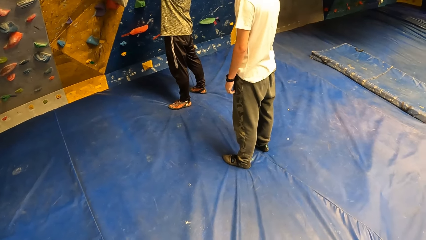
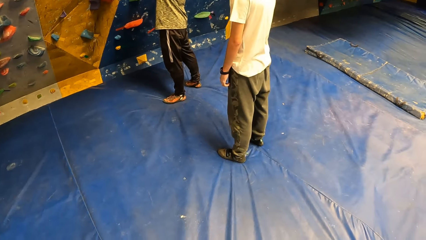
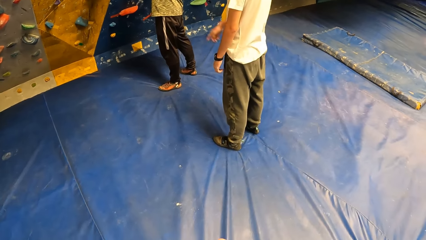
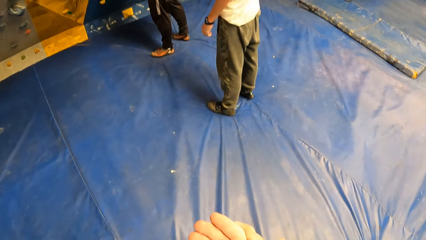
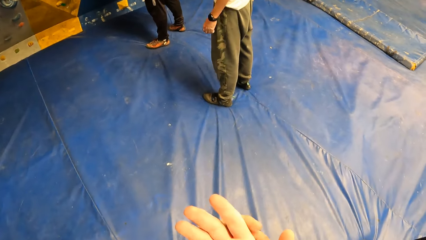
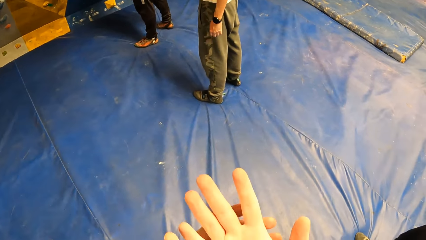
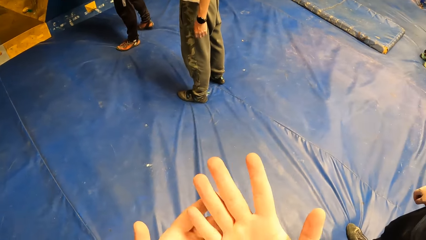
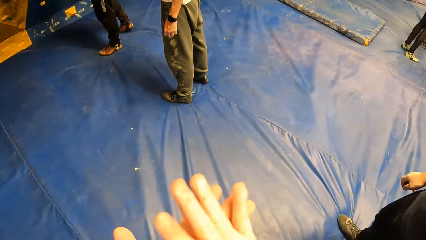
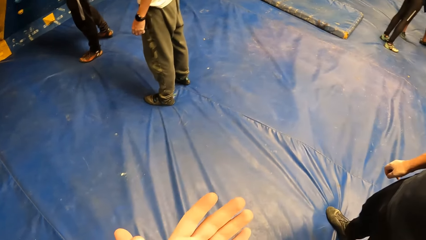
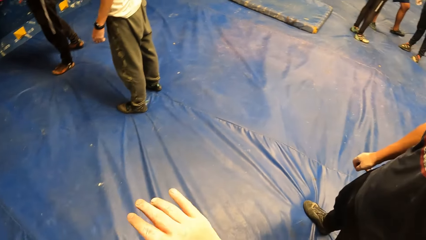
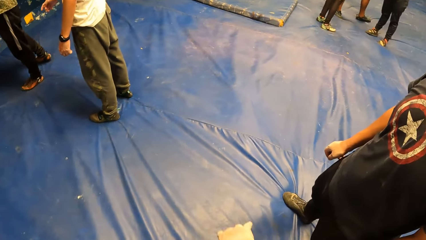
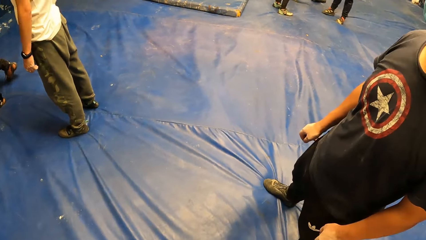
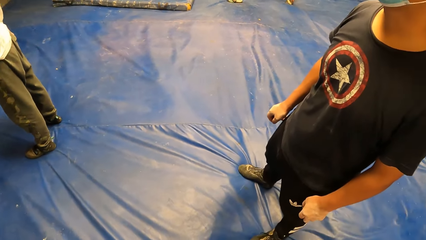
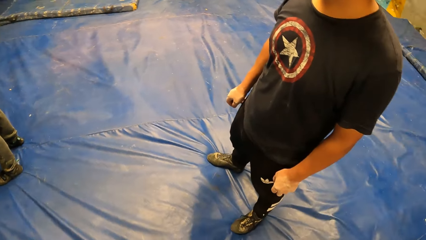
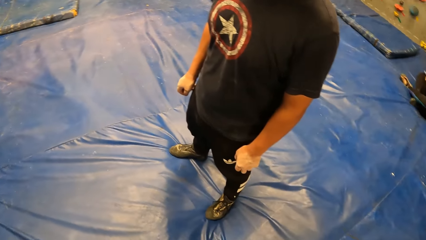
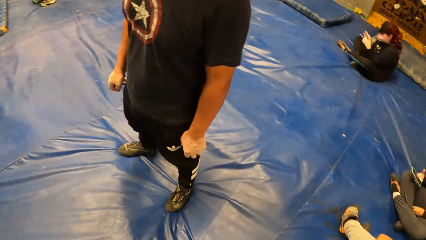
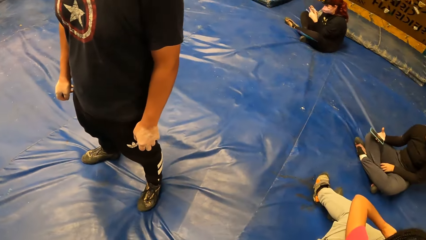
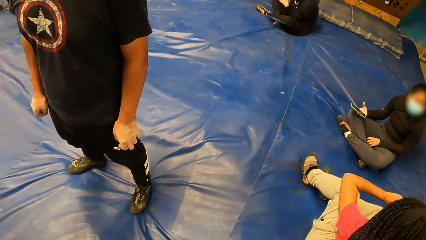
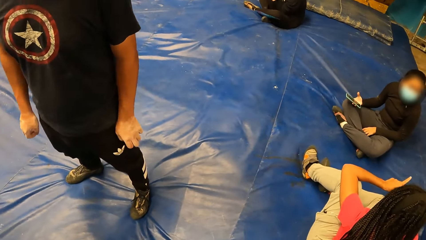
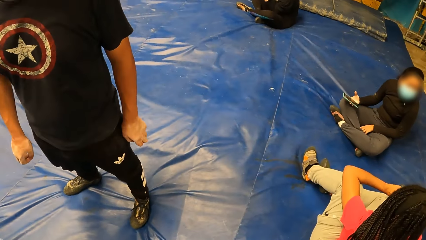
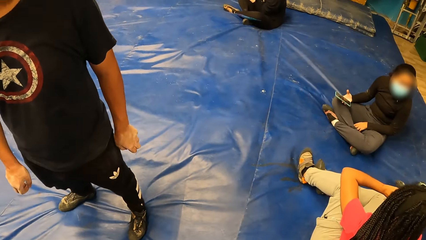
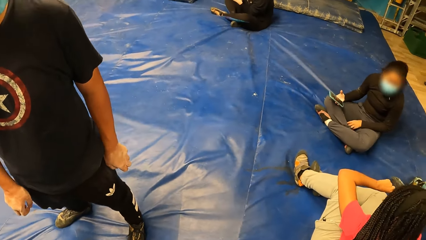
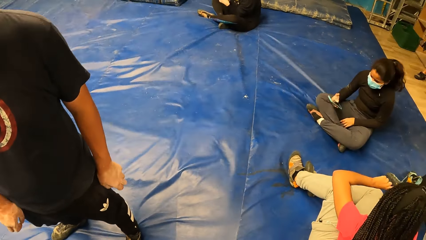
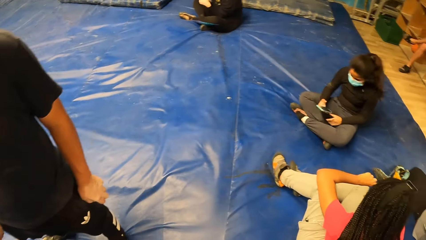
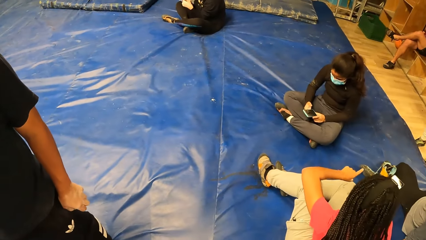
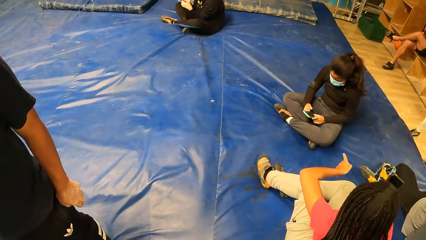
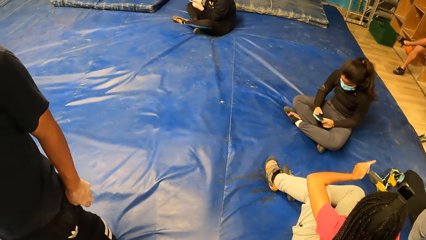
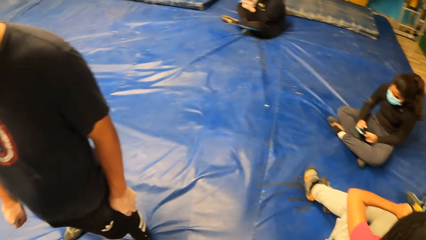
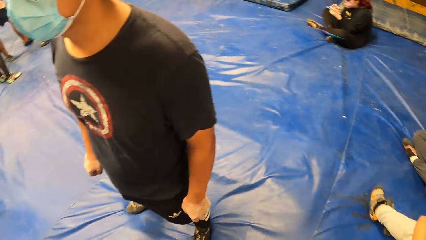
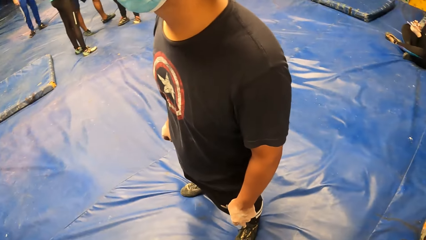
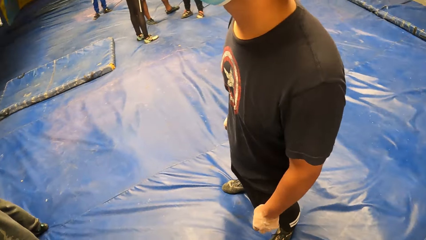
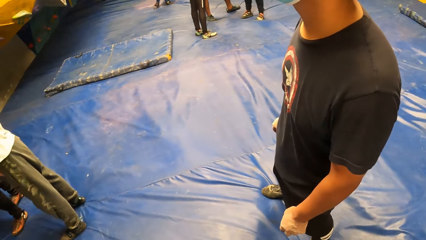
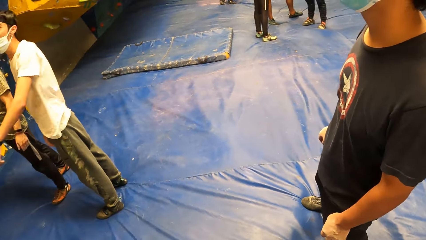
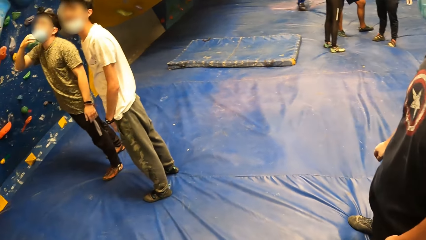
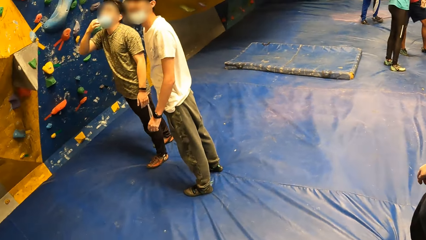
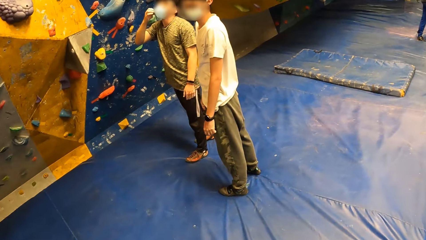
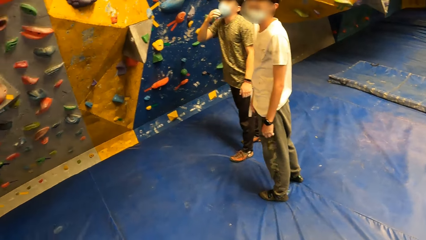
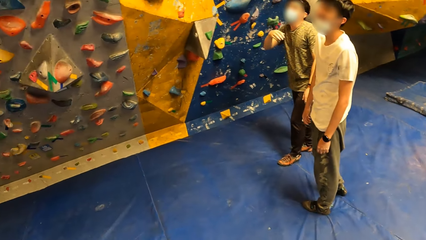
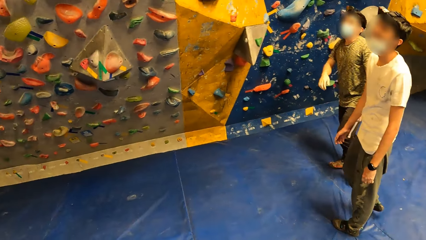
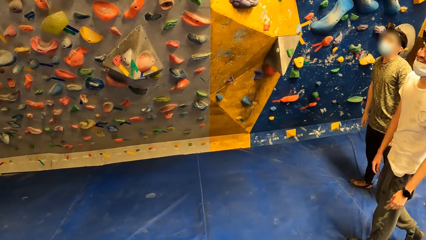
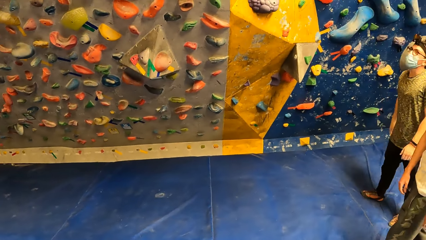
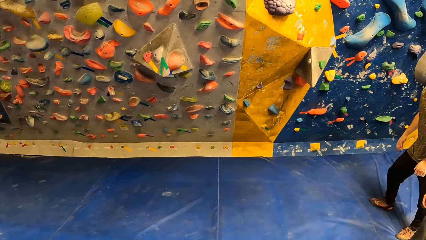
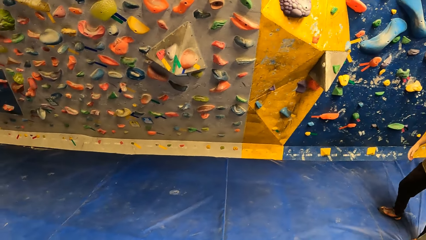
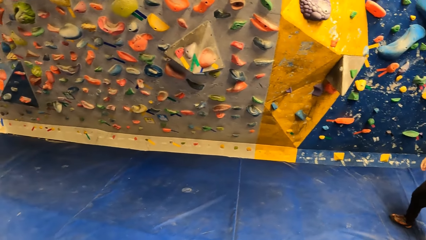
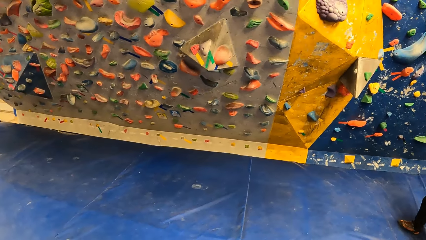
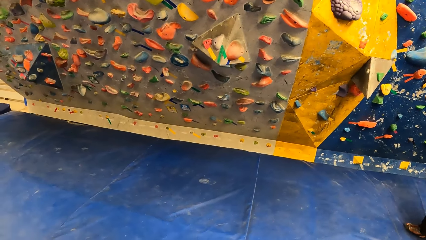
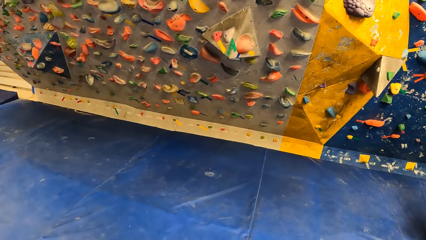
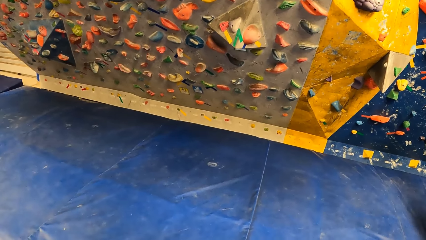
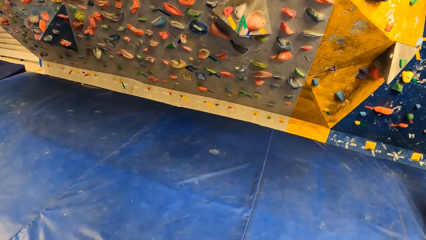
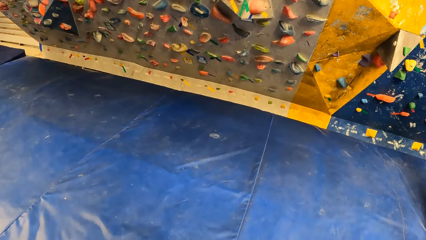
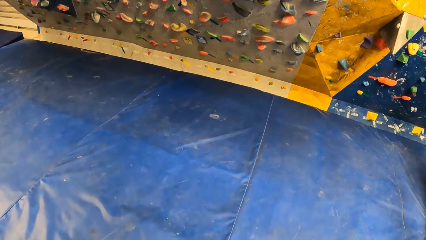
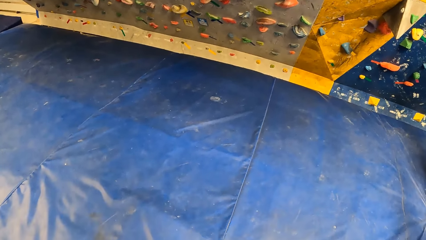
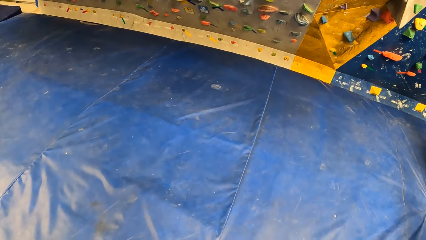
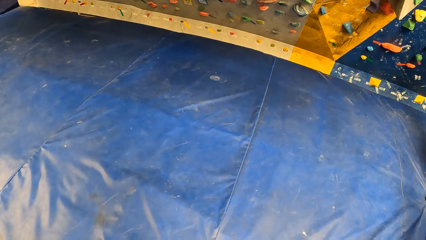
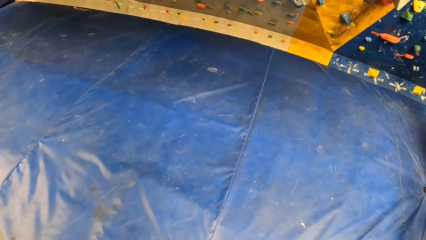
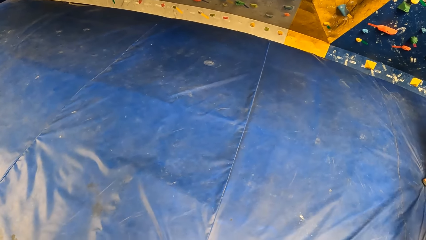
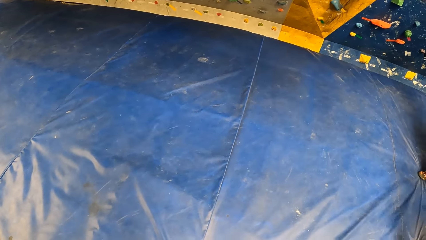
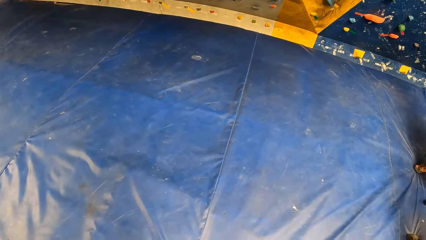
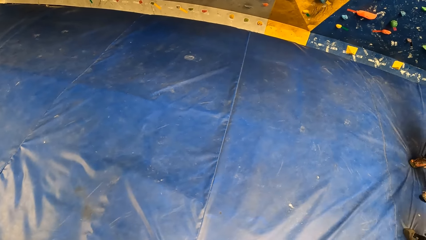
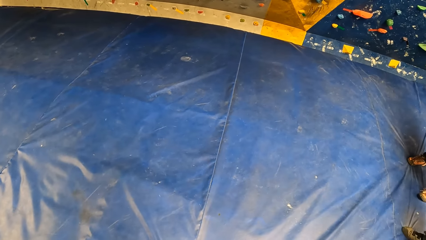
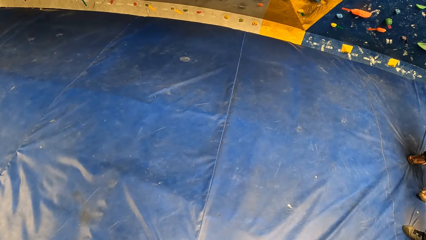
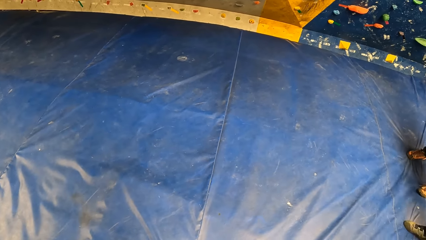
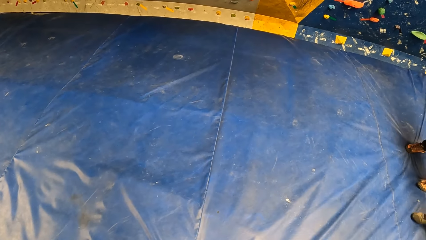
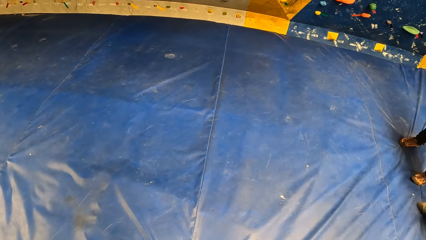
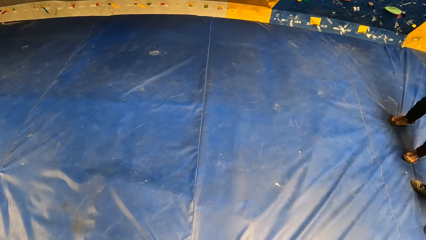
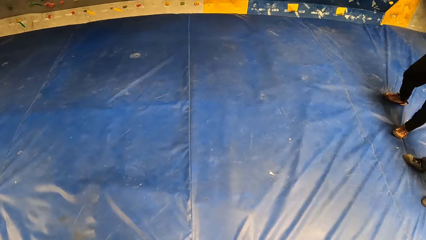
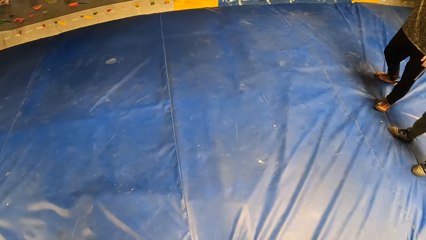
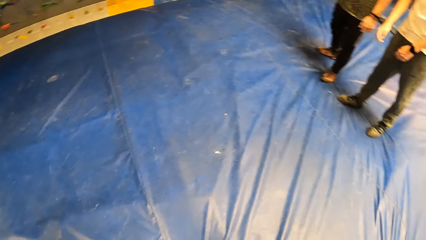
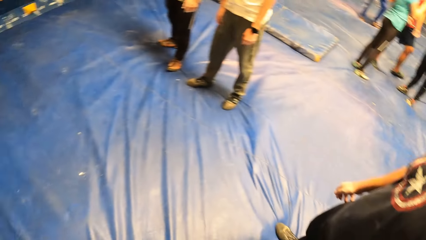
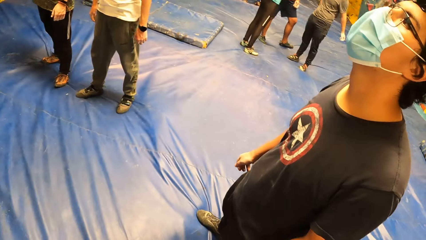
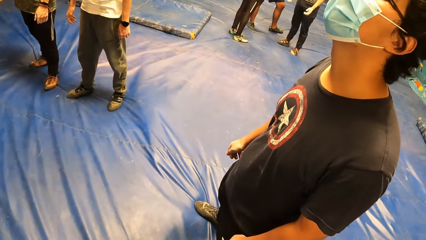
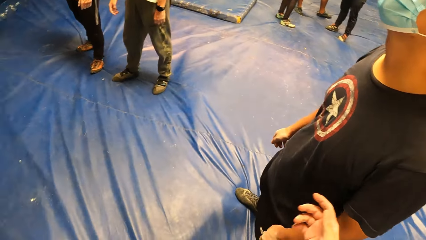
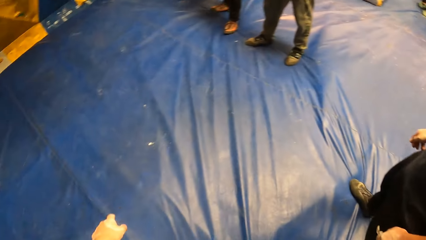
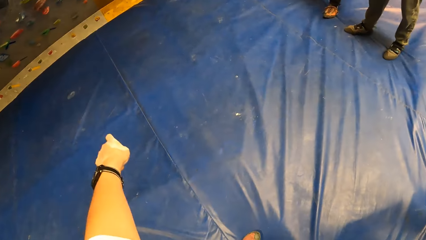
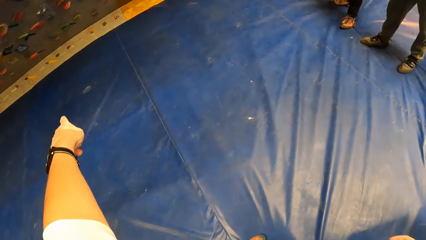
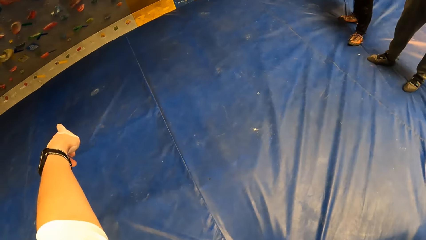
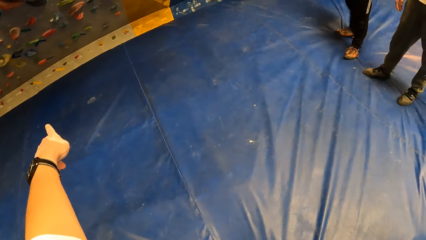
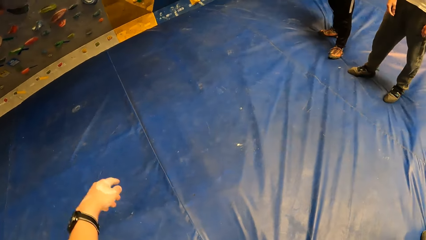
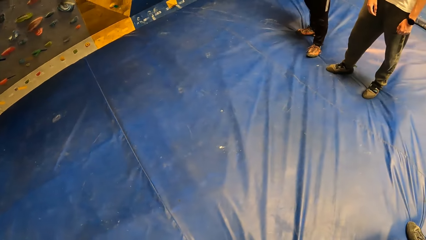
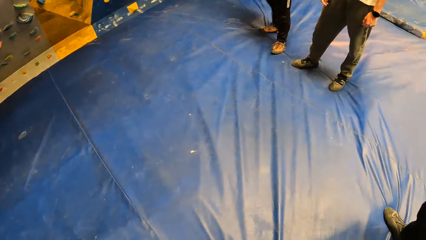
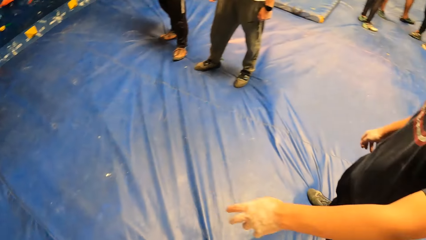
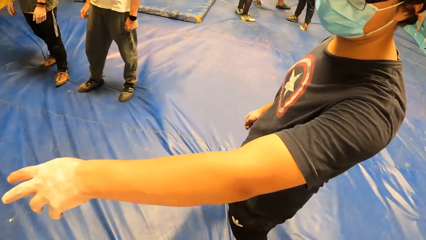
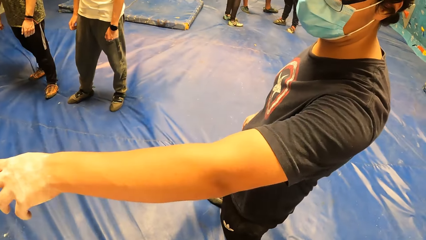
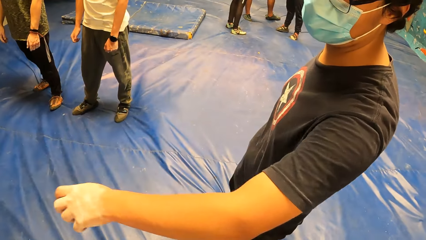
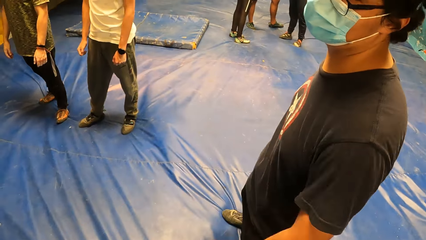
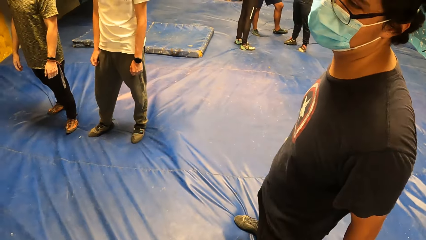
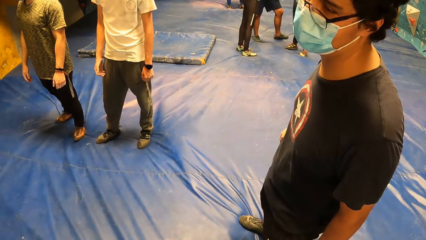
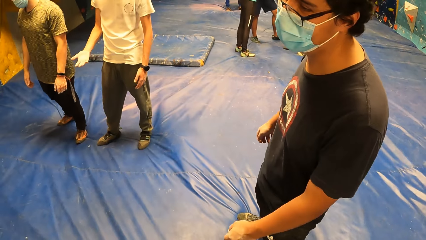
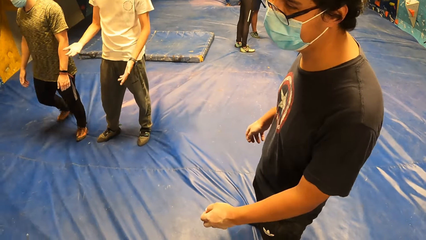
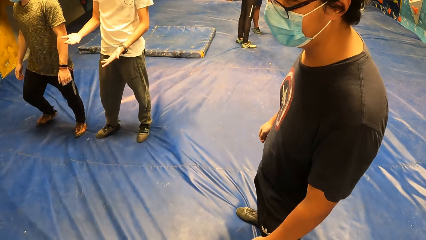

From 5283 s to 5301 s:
A man moves his right hand. The camera wearer moves their hands. They look around. Another man looks around. The camera wearer looks around. The first man moves his hand. A third man adjusts the camera. The camera wearer looks around. They point at something. They look around. The second man points at something.
